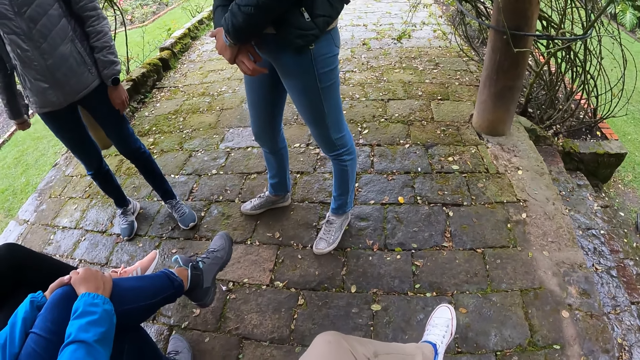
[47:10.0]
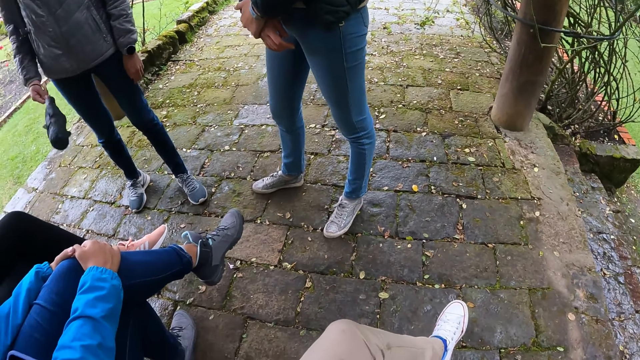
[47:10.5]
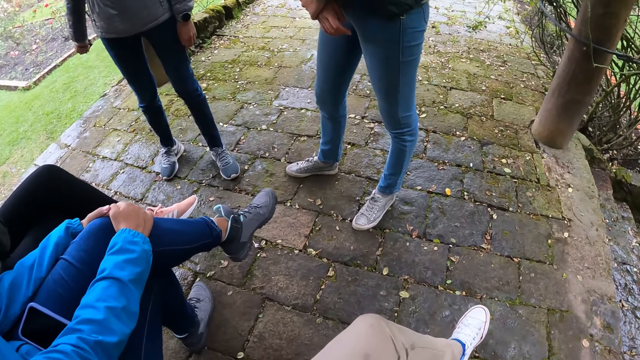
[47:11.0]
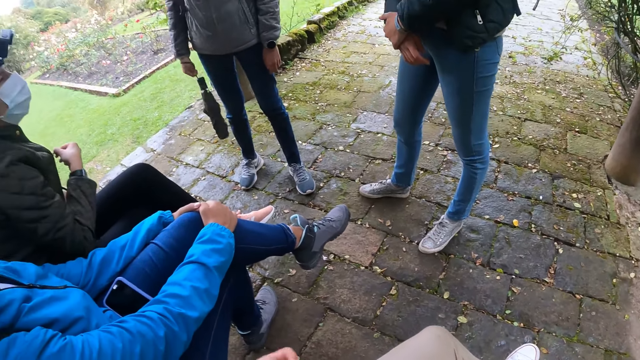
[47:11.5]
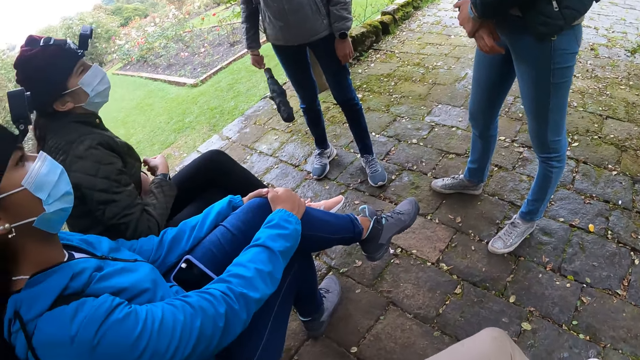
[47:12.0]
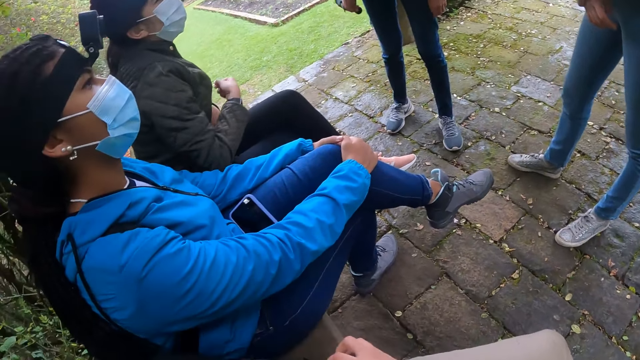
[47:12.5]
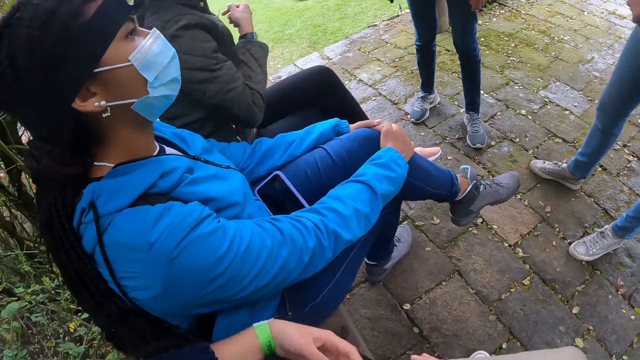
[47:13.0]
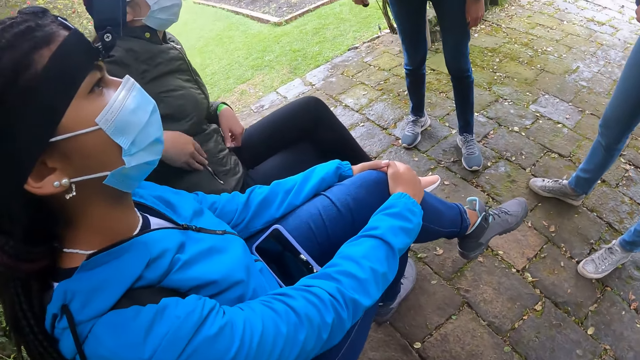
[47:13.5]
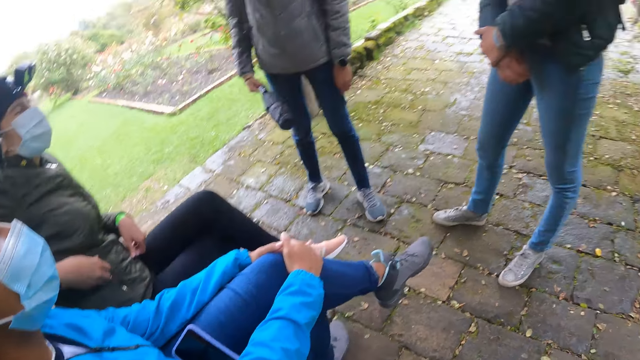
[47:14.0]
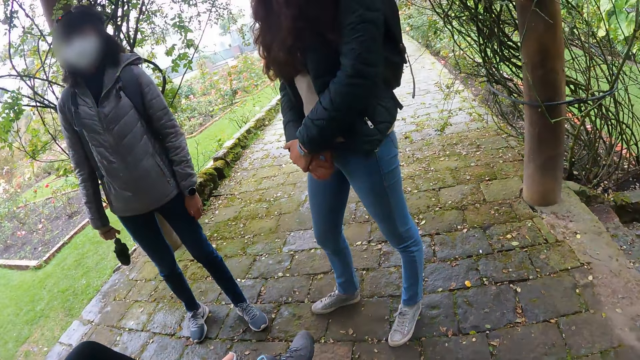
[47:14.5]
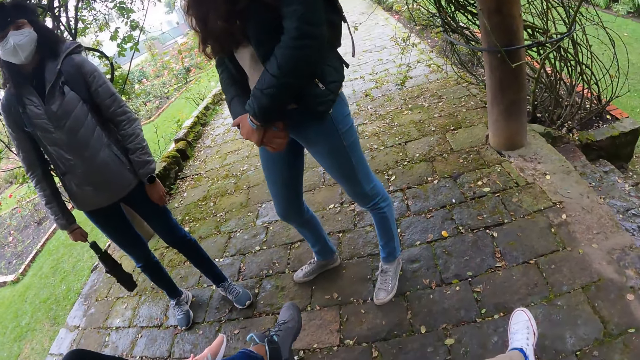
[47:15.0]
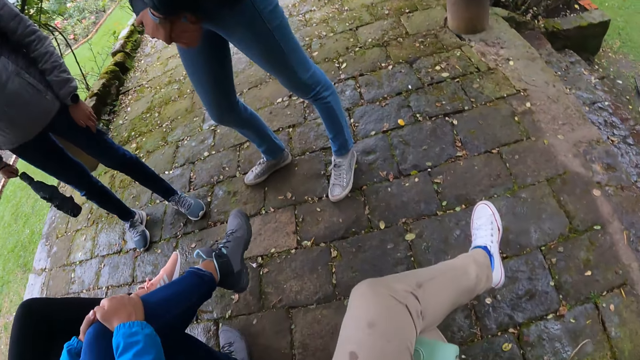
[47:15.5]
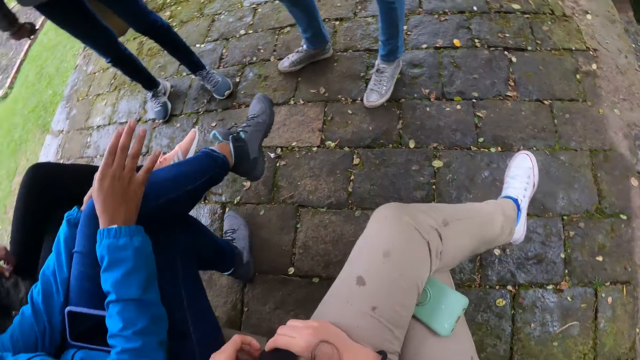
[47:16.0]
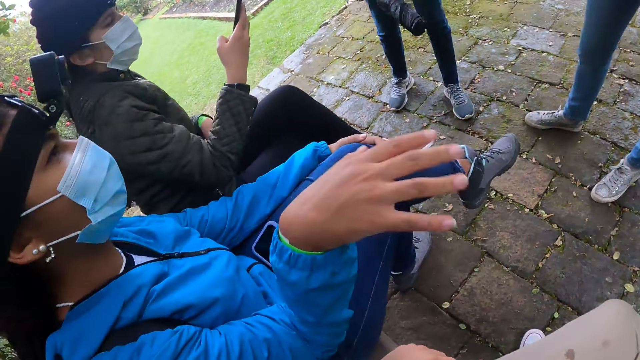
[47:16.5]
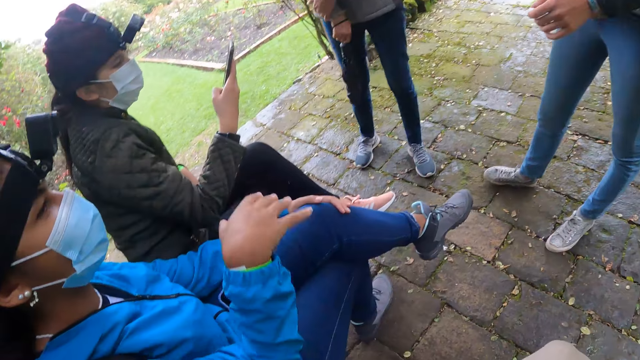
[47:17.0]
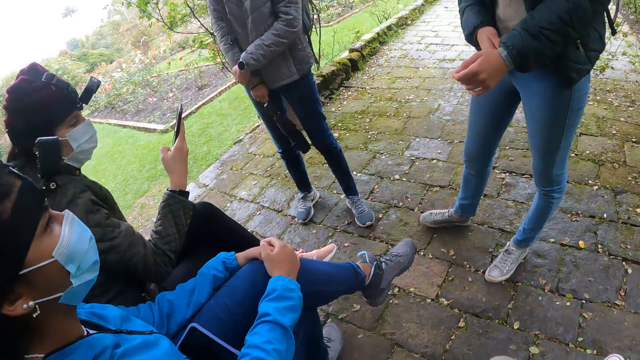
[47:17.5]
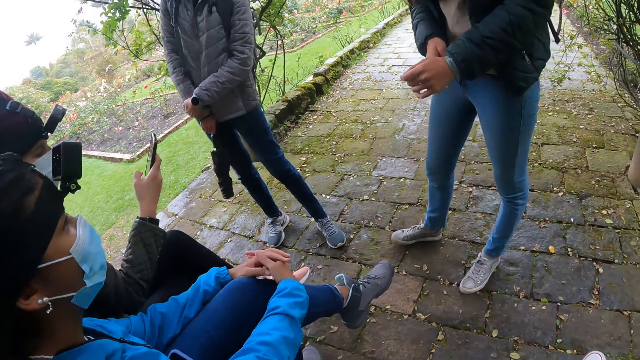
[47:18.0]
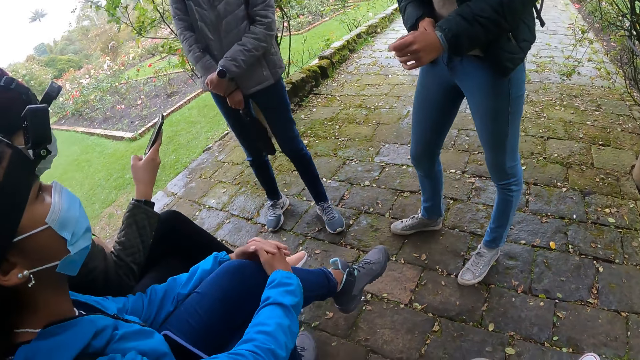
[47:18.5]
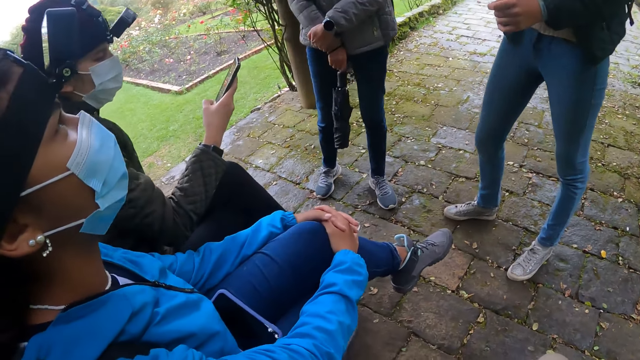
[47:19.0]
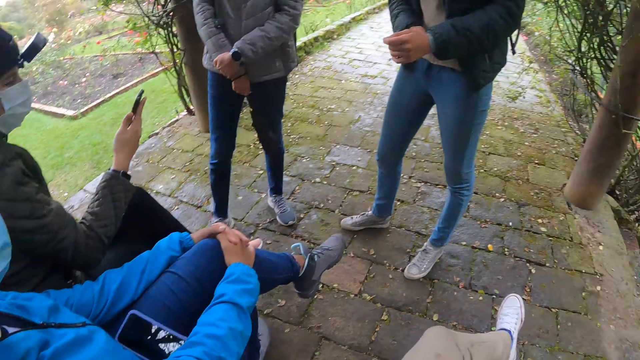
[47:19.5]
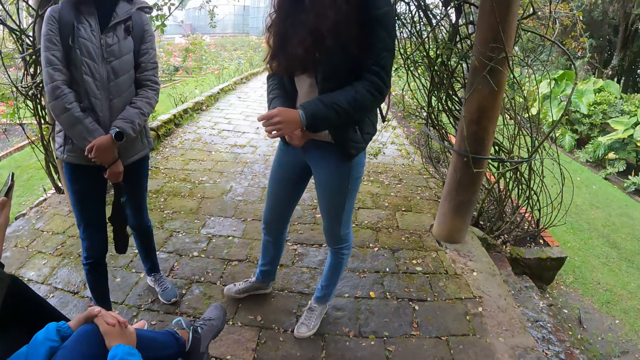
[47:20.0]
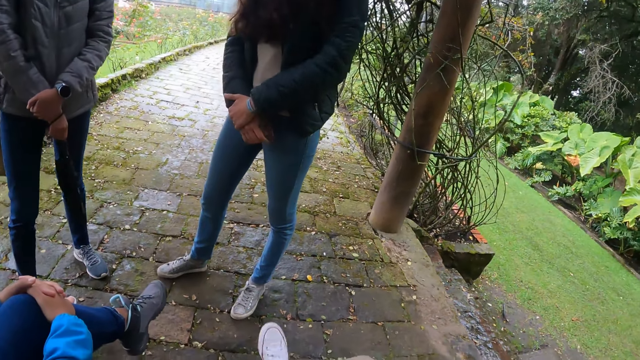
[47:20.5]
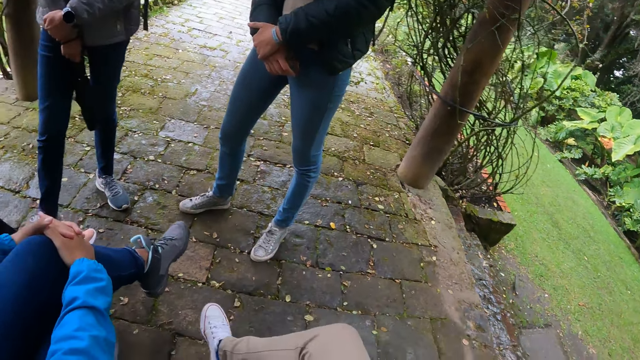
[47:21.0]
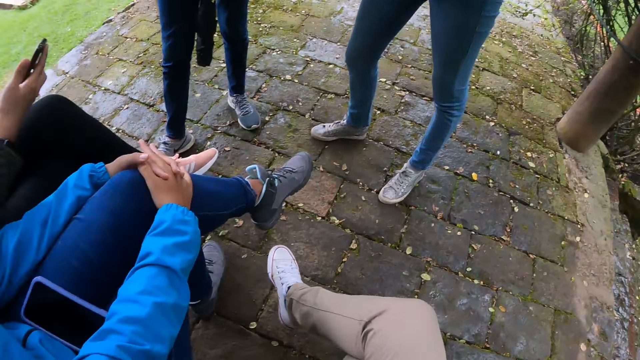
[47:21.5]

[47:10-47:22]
A woman plays with her jacket zip with her right hand. The camera wearer moves his hand. The woman operates a phone with her right hand. The woman moves her hands.

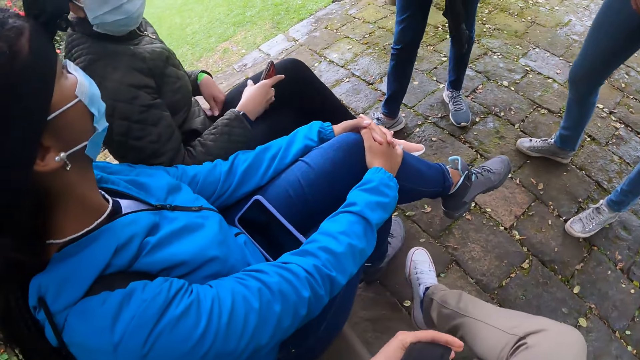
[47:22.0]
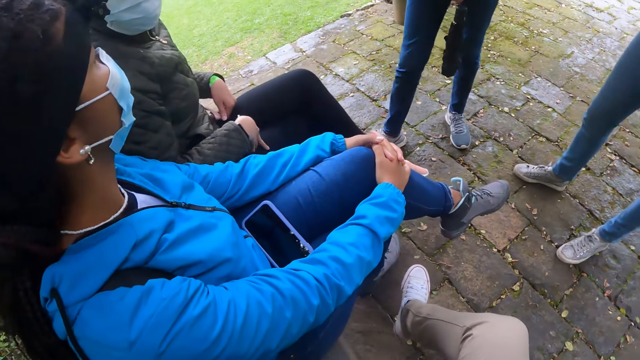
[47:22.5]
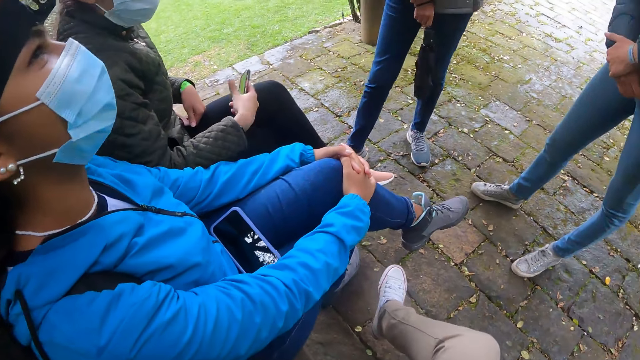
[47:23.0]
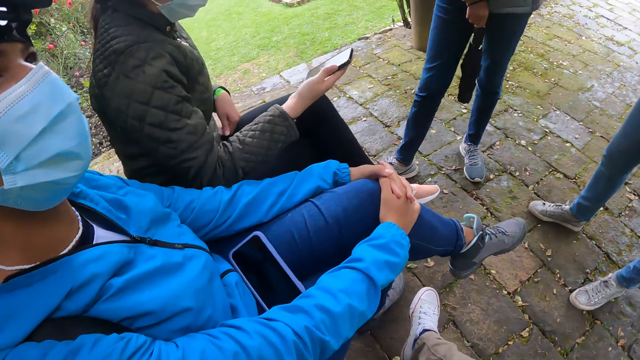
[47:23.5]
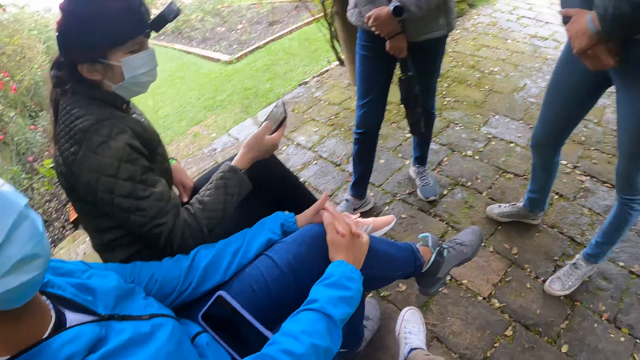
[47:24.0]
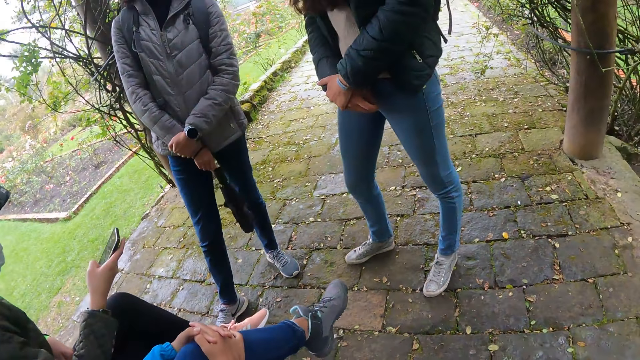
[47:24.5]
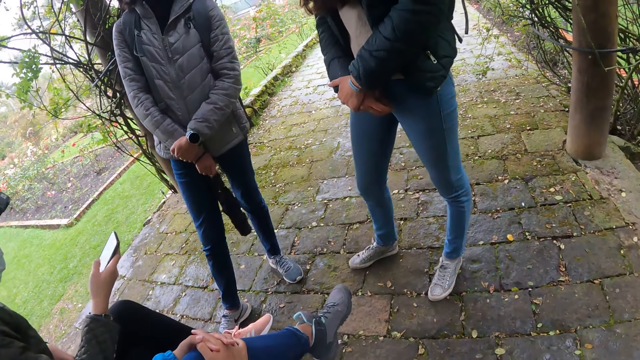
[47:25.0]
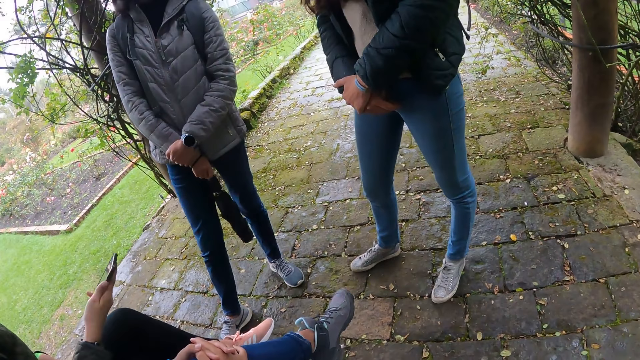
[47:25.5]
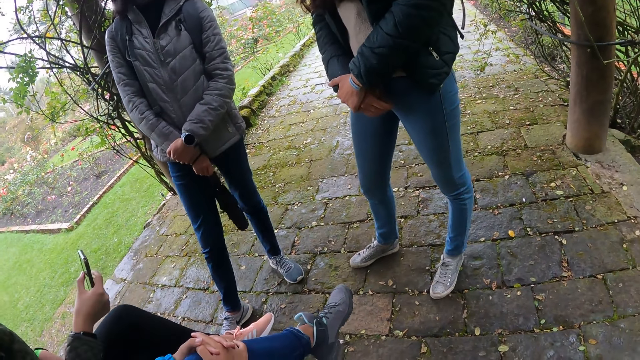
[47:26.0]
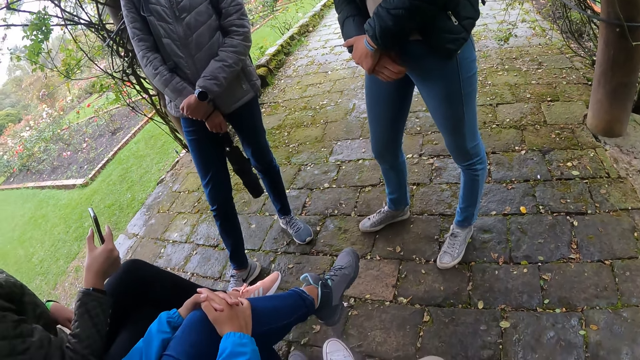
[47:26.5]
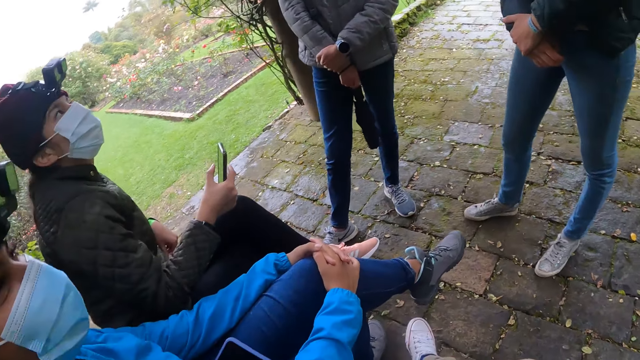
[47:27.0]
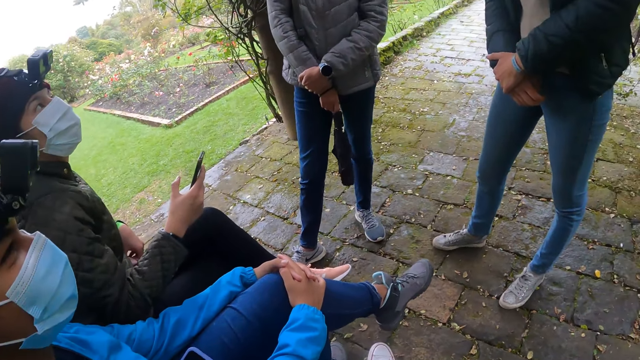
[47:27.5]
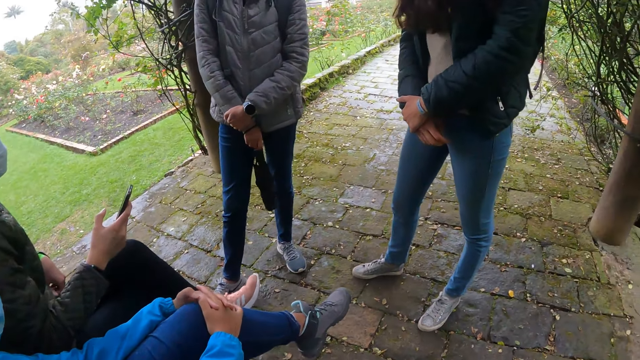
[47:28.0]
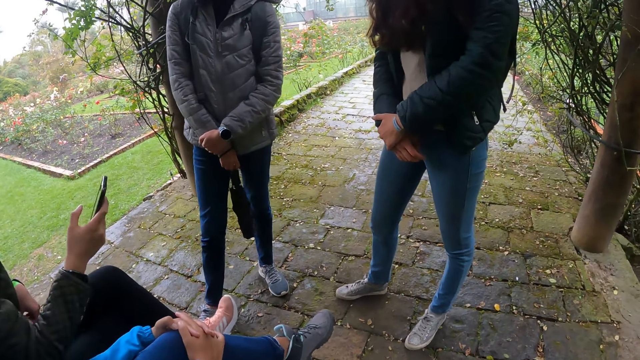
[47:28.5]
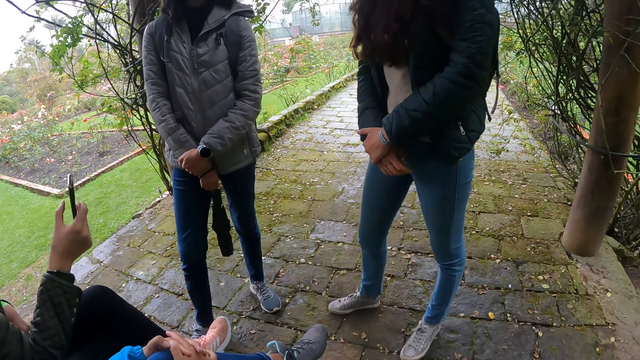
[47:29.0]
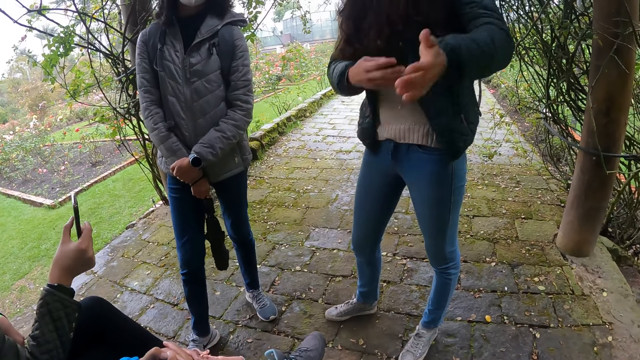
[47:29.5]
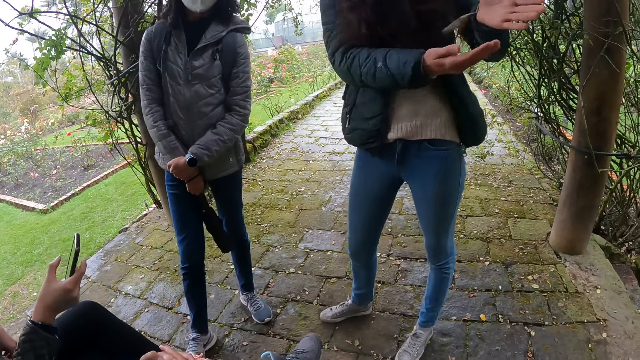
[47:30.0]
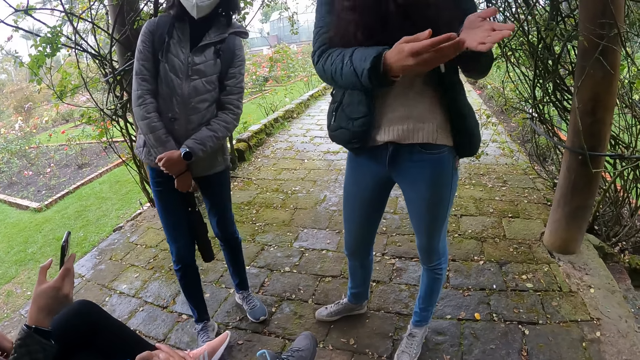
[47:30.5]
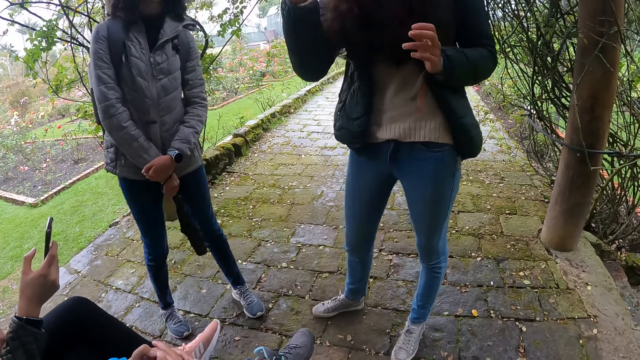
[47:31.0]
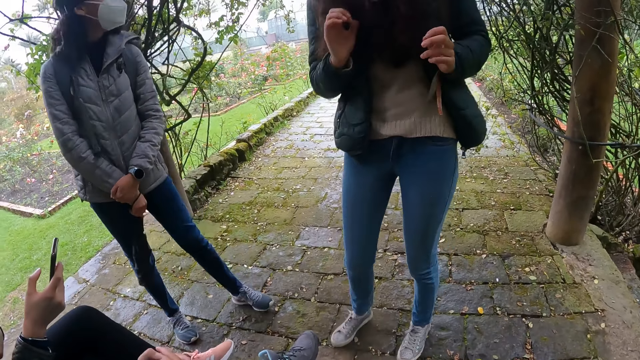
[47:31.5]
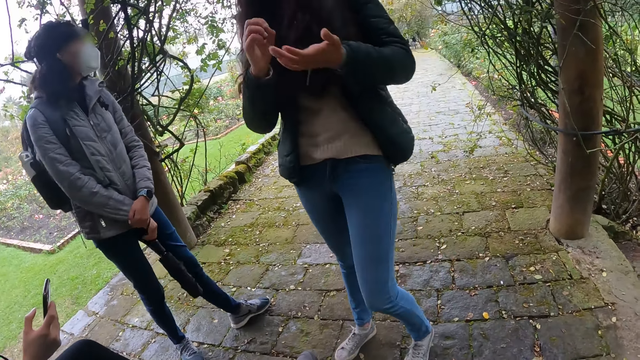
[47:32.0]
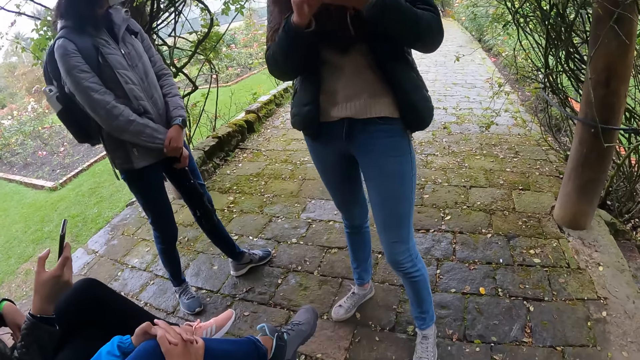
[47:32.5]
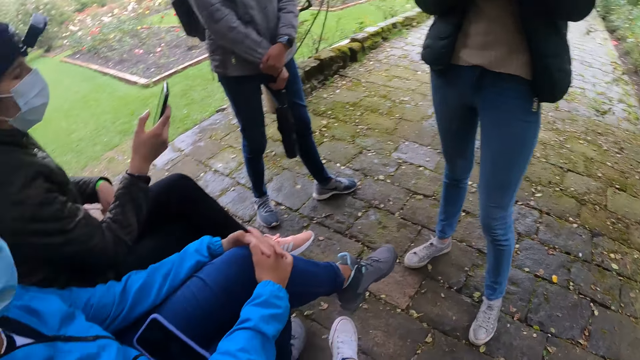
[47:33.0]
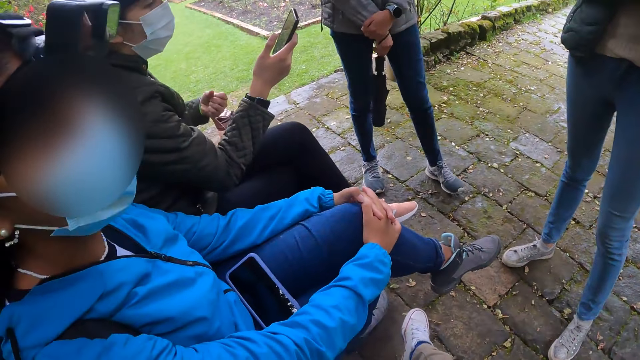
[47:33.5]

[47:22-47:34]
A lady holds her phone in hand. Another lady holds her hands. A third lady makes gestures with her hands.
